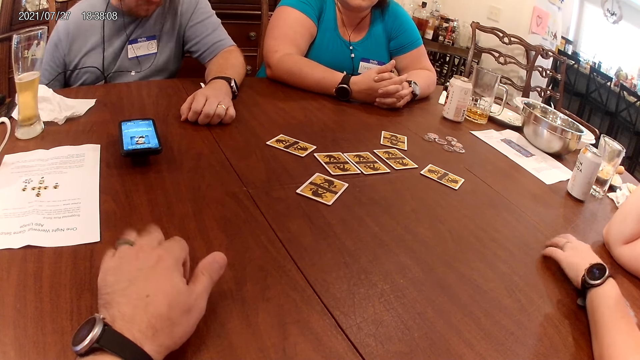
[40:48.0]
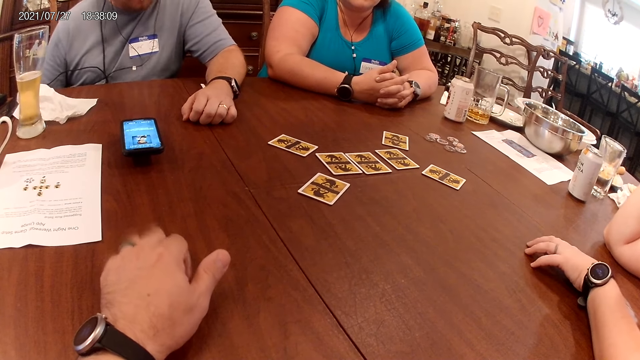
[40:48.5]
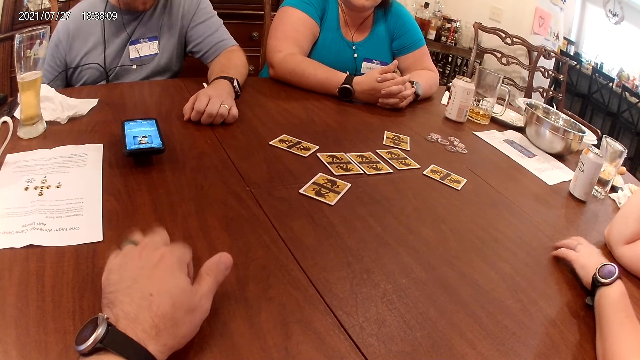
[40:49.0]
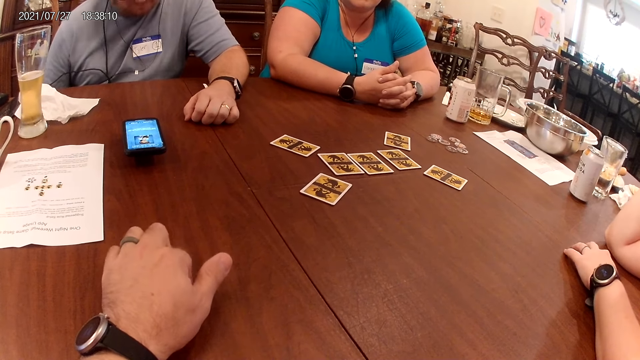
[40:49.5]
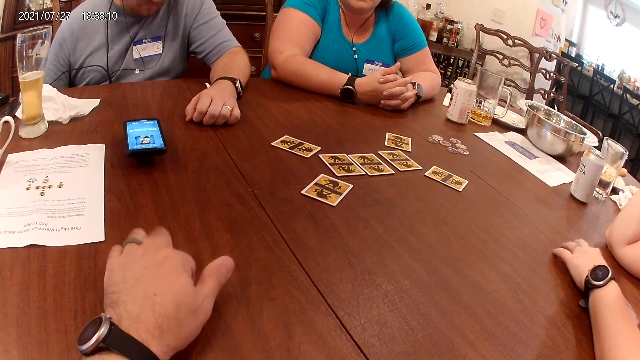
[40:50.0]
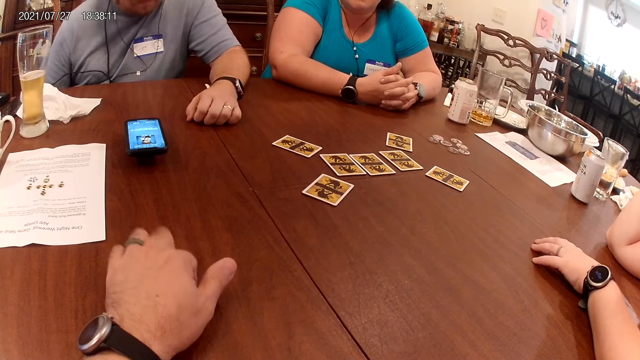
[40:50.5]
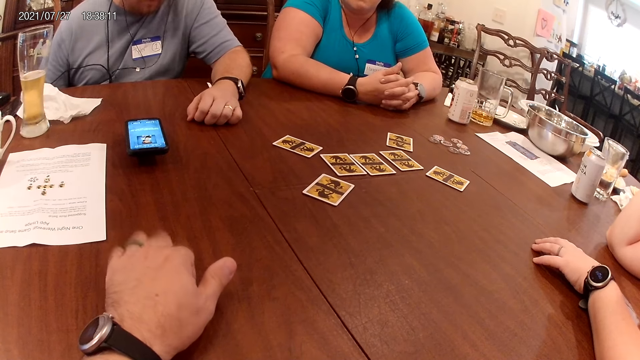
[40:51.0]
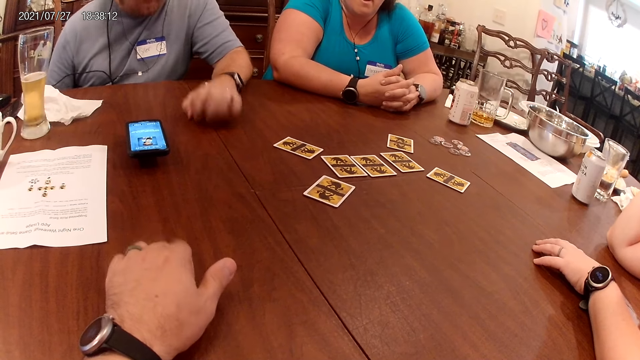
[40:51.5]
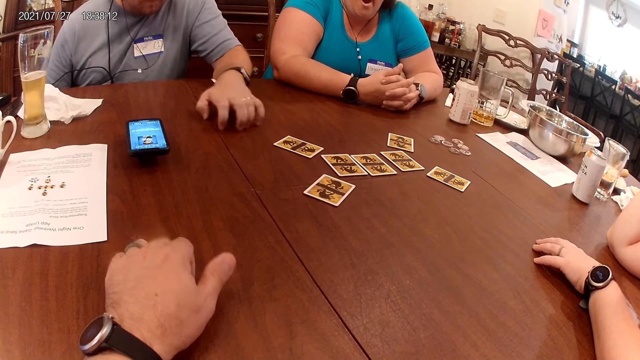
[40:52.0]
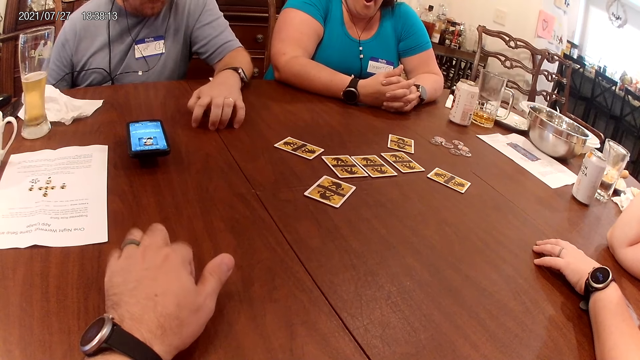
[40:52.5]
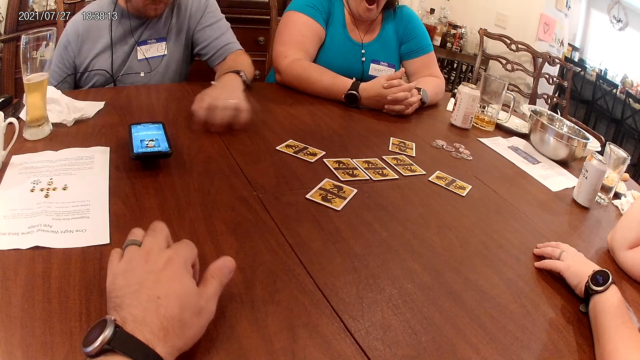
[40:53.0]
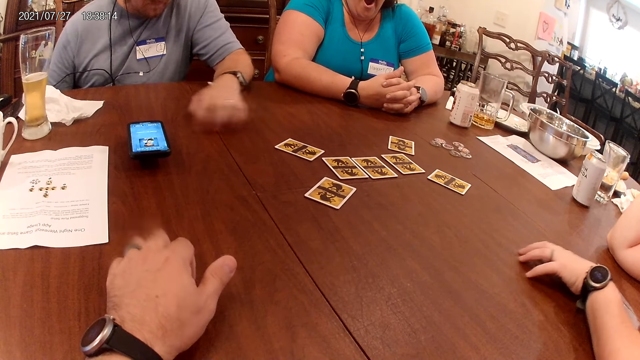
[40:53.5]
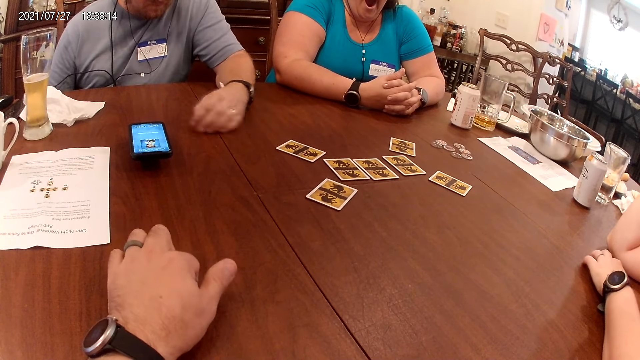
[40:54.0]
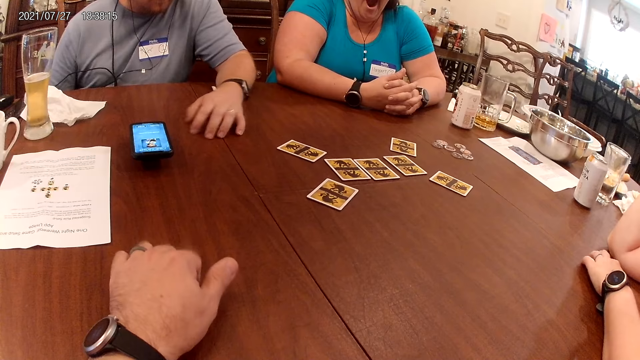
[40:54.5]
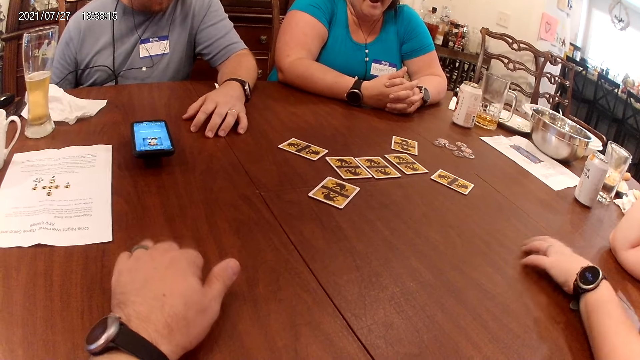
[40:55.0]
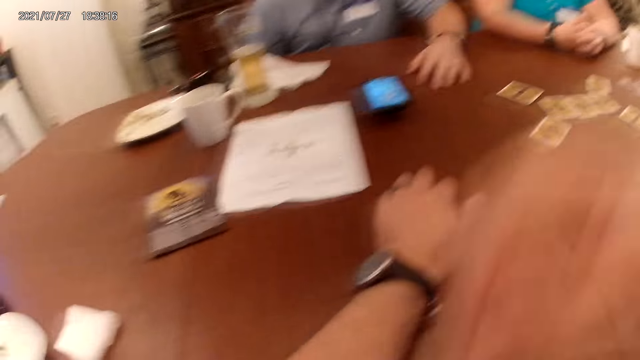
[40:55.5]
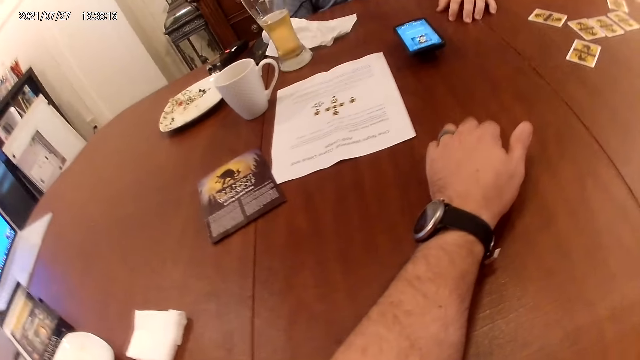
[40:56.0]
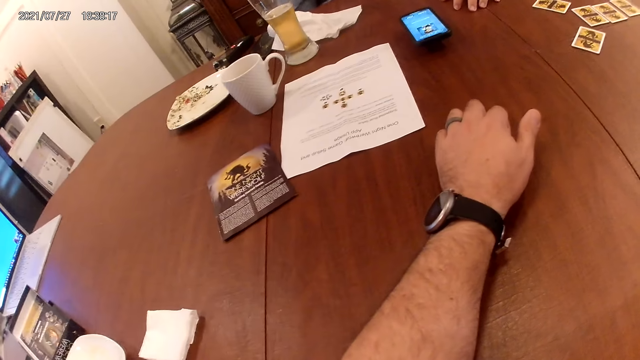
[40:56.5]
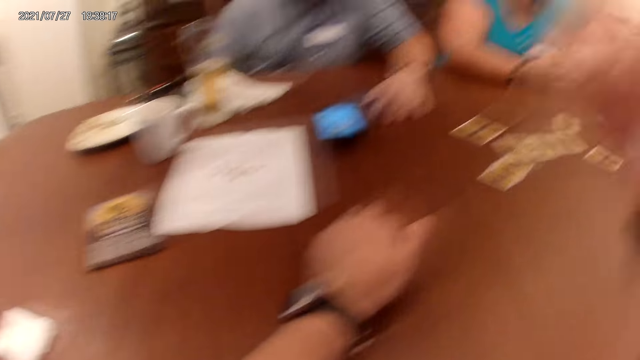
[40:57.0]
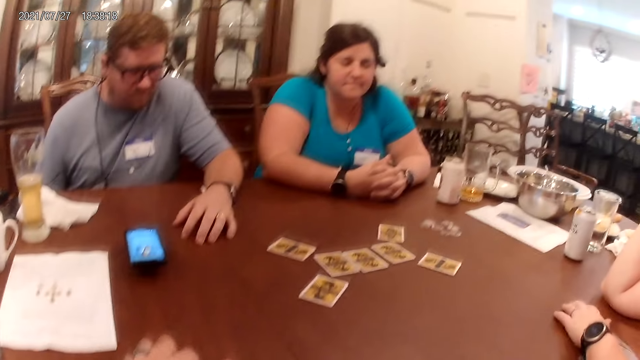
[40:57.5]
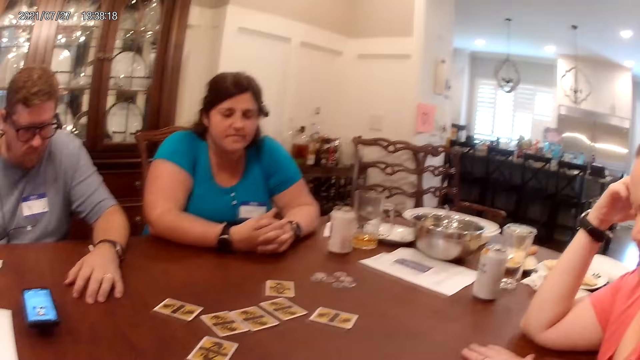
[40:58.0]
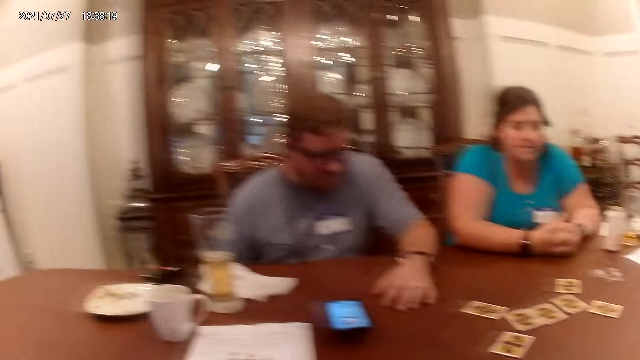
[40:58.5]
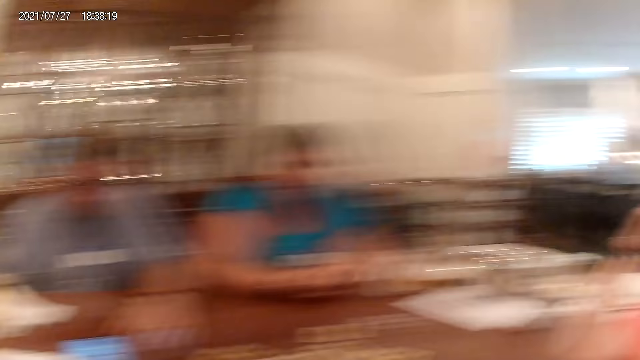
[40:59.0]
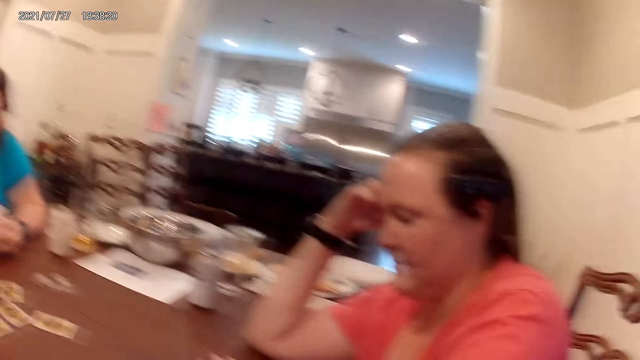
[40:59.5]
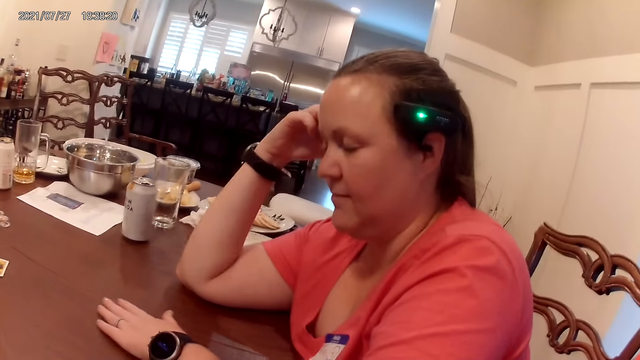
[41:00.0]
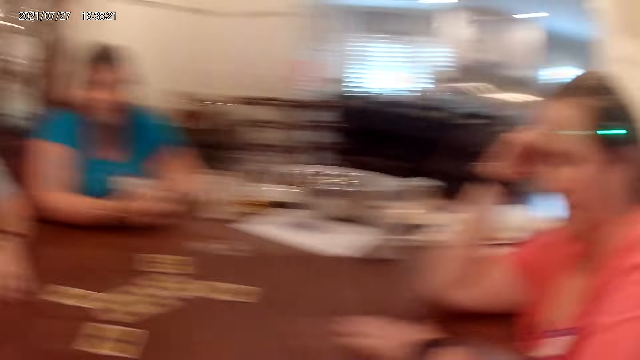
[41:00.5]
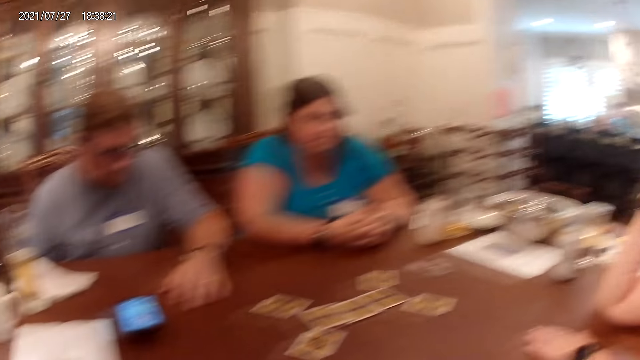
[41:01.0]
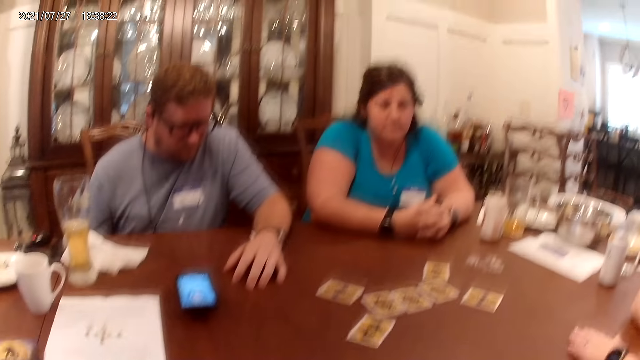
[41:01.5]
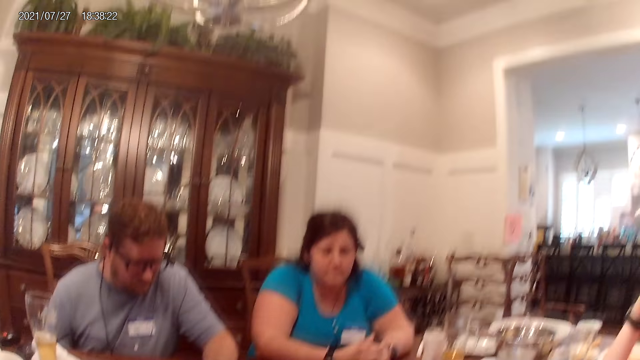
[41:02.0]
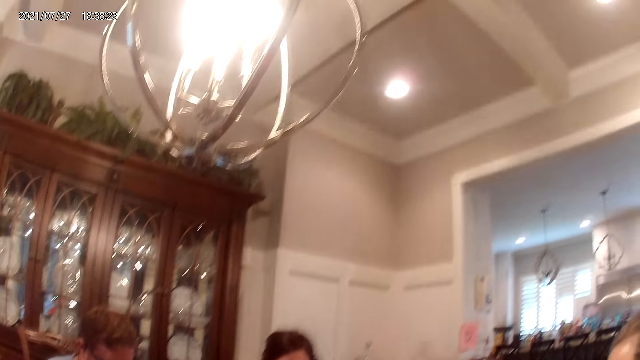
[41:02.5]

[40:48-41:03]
A man knocks the table. The camera wearer knocks the table. They look around.

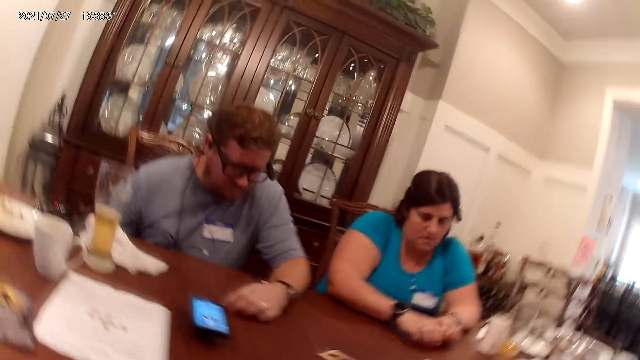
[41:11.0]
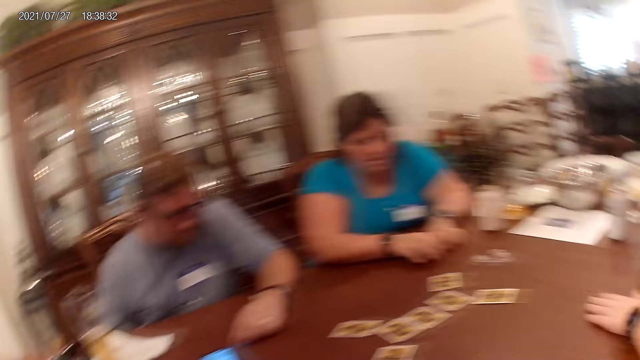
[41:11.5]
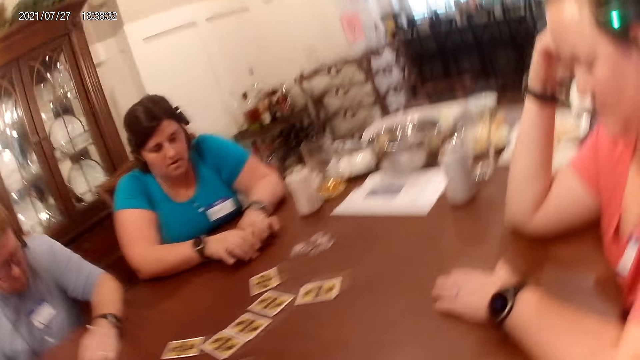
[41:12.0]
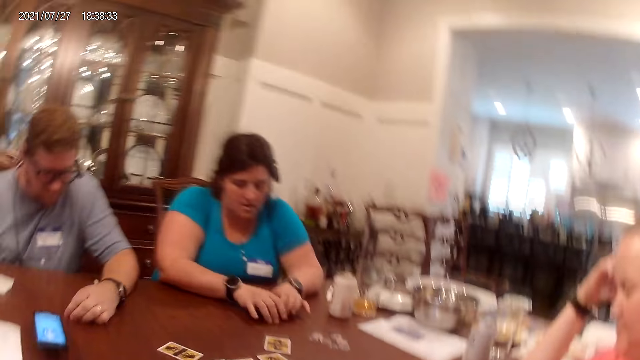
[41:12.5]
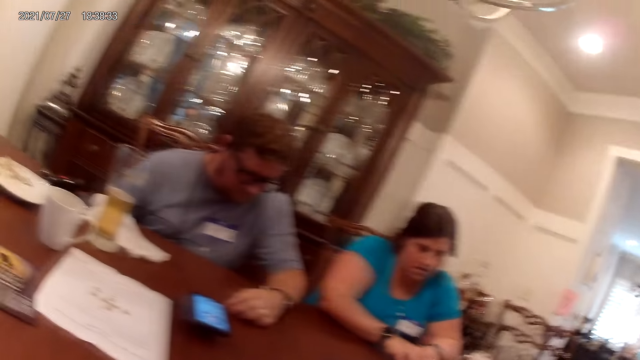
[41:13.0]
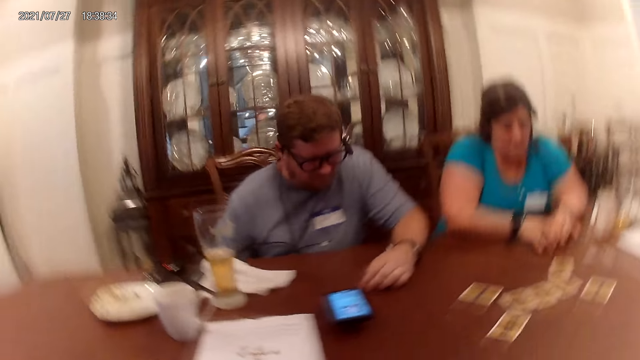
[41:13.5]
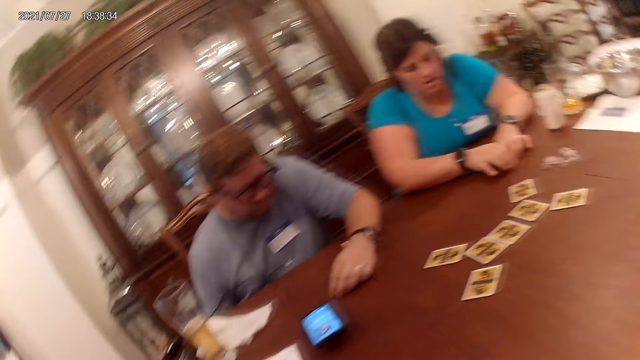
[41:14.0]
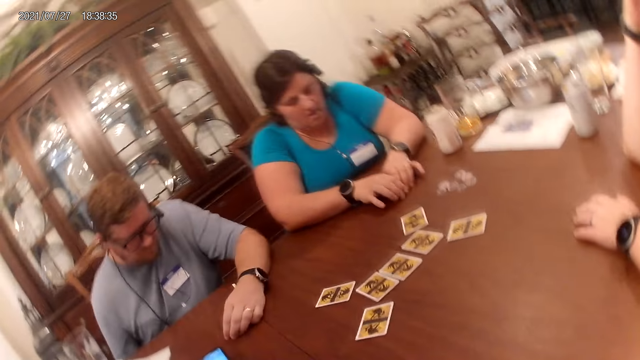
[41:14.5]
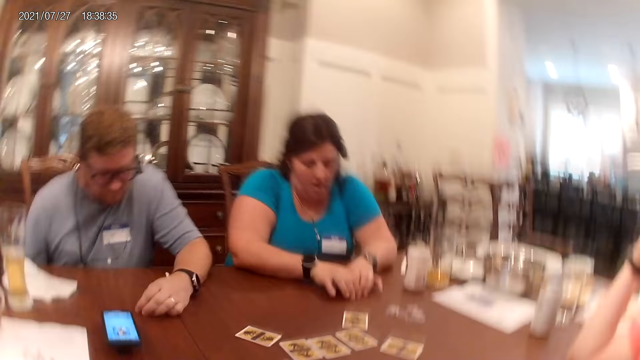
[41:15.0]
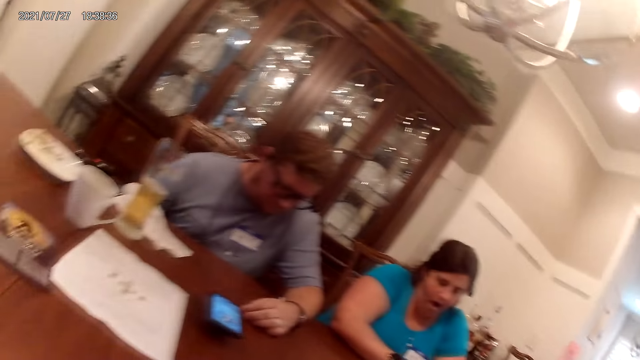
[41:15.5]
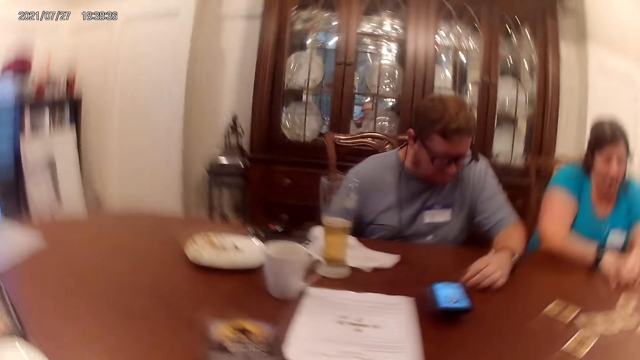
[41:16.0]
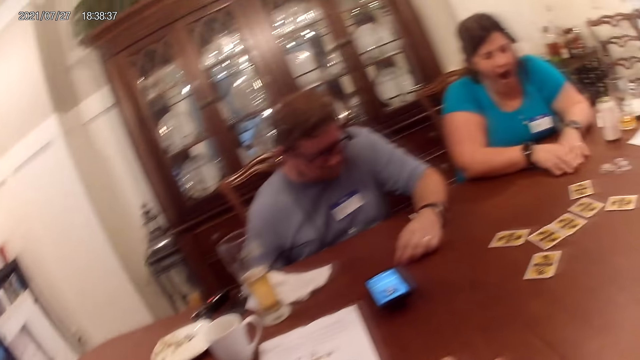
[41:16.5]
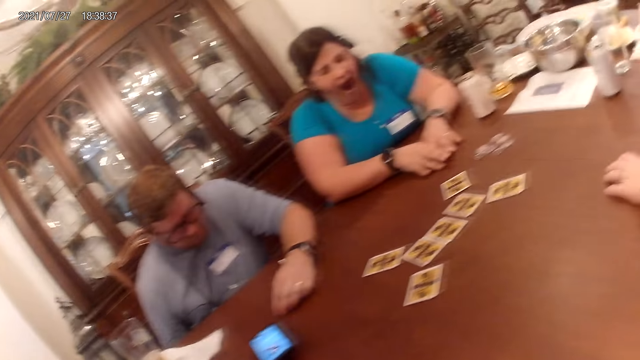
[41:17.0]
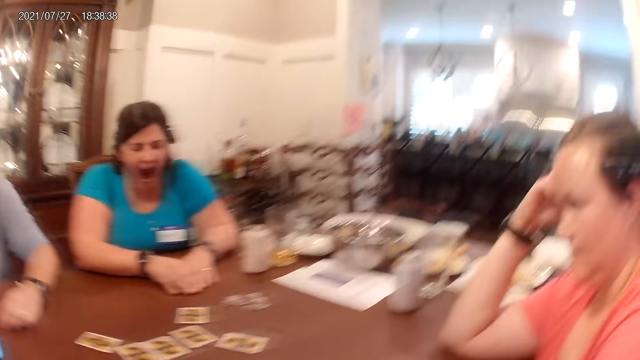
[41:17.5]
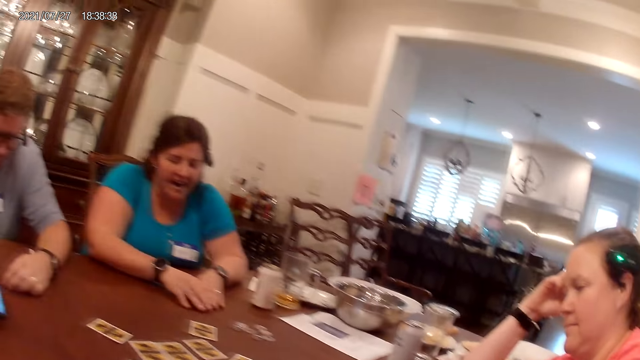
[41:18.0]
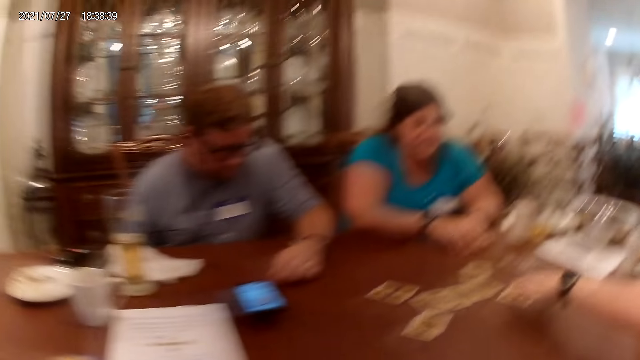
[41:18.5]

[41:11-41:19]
The woman taps drums on the table with both hands.
